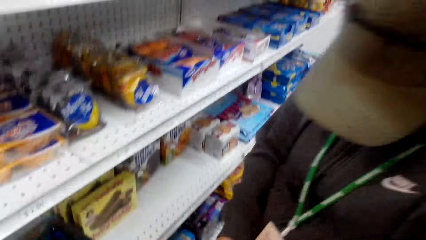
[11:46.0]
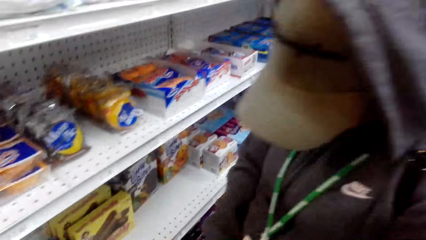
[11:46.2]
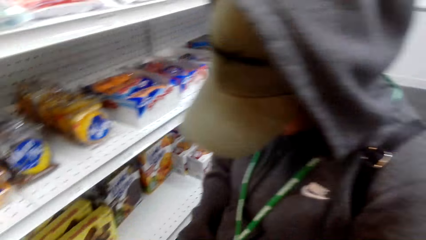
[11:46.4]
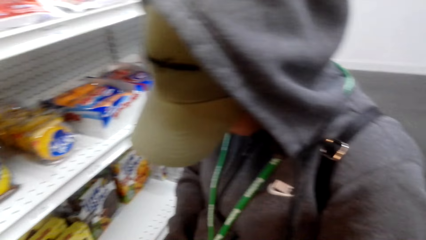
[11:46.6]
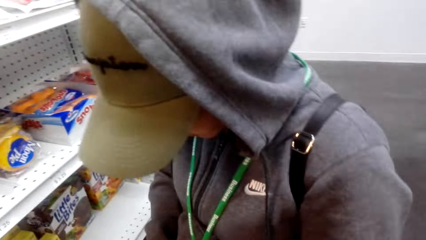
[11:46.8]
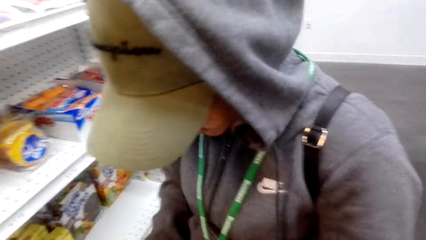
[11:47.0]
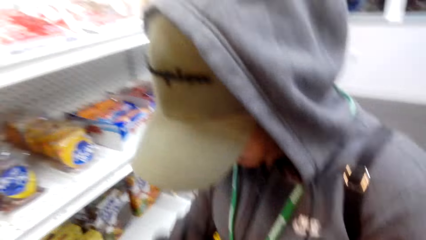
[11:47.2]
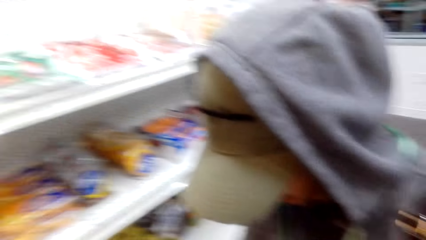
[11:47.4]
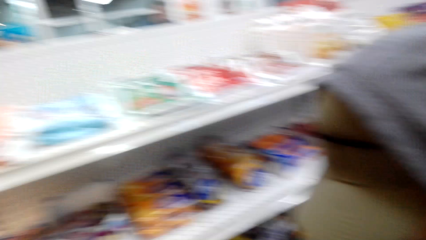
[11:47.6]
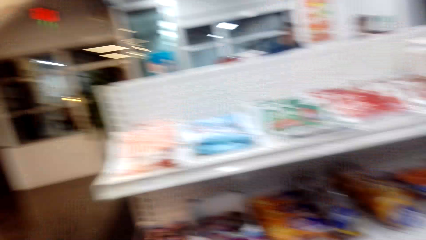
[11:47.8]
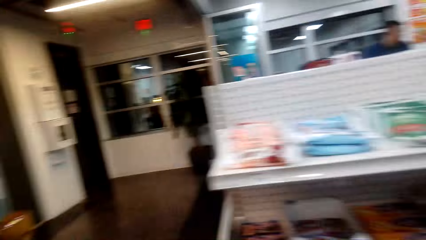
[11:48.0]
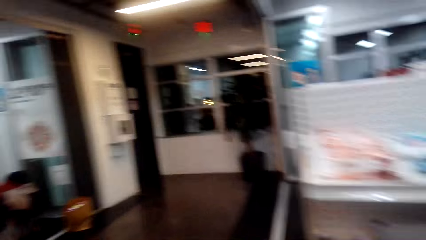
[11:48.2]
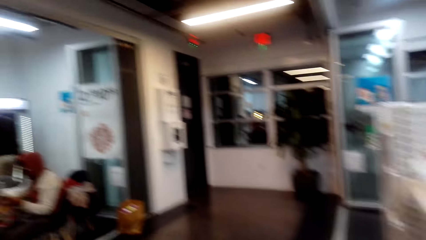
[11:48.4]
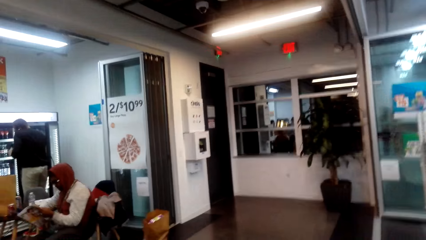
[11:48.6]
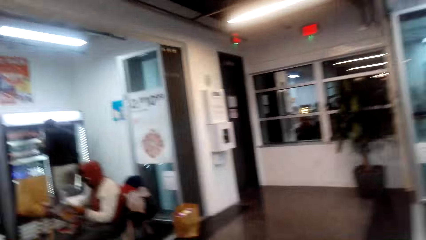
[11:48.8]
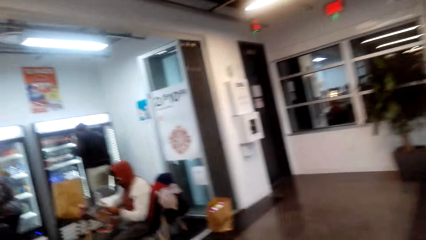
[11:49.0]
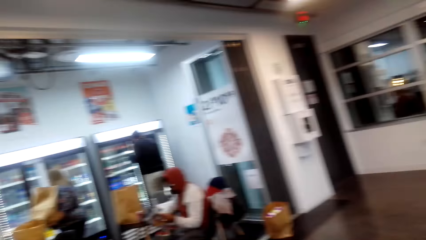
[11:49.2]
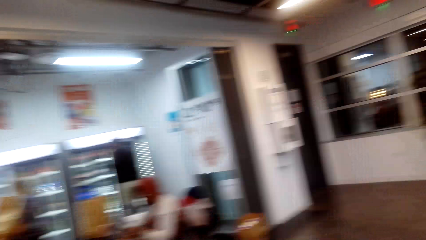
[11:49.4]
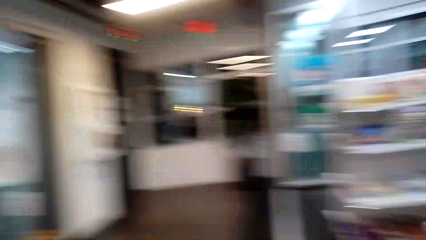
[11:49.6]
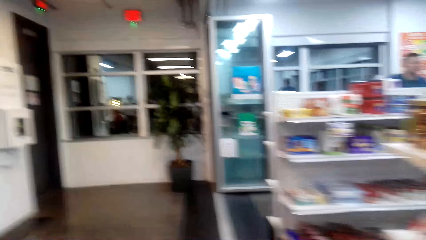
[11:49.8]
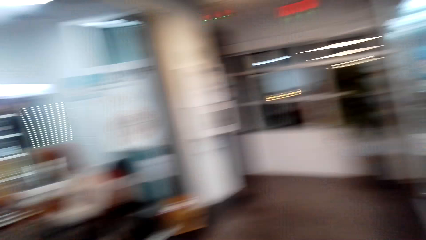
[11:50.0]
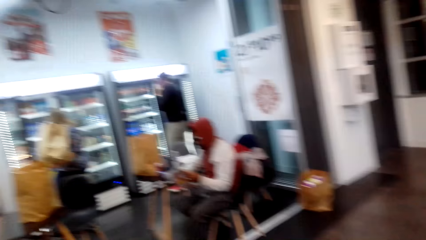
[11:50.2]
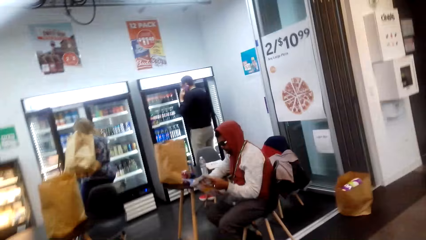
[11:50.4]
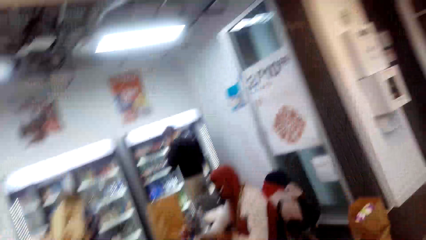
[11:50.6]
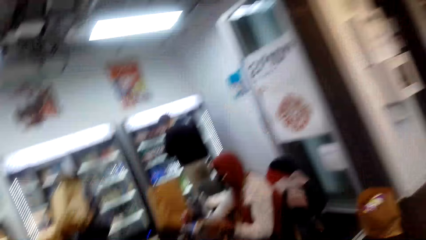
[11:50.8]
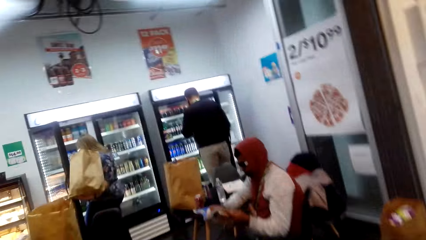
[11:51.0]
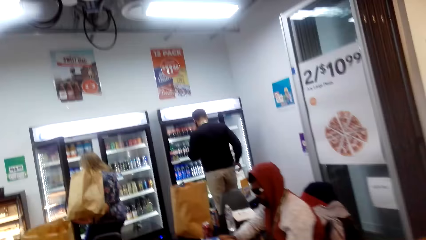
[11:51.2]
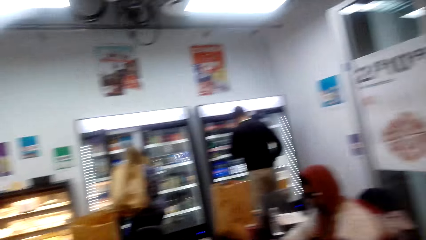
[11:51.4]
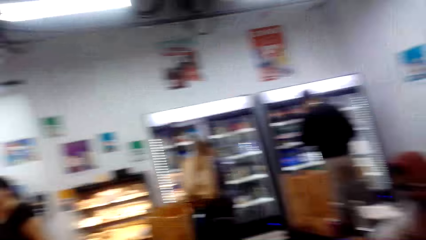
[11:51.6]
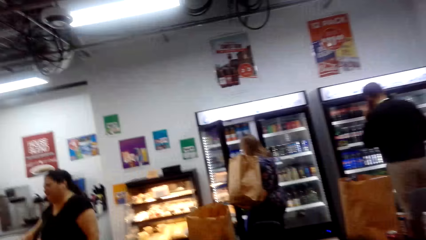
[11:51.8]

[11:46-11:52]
The camera wearer walks around the supermarket.

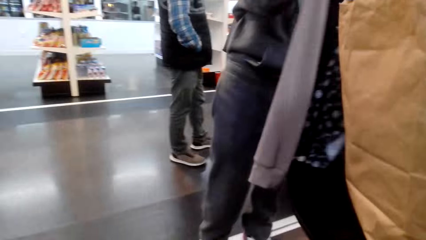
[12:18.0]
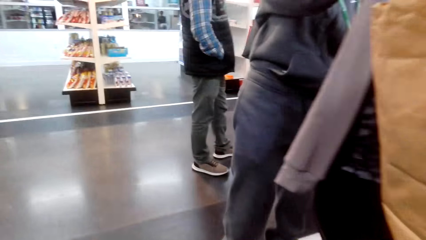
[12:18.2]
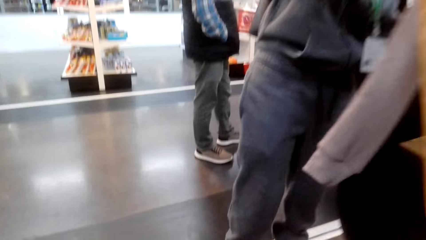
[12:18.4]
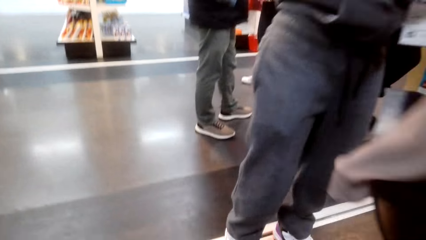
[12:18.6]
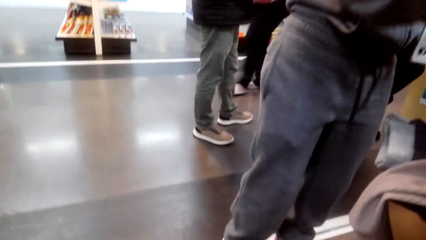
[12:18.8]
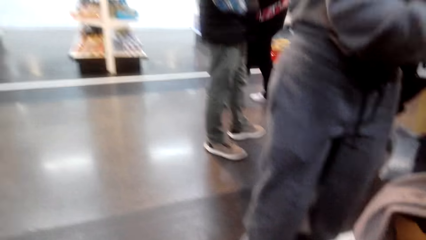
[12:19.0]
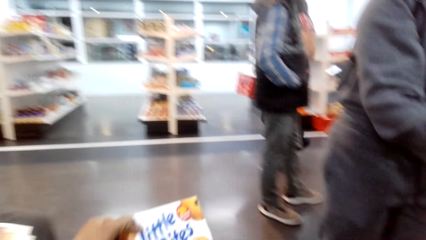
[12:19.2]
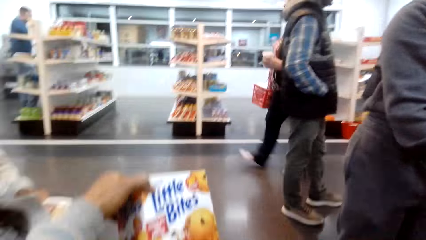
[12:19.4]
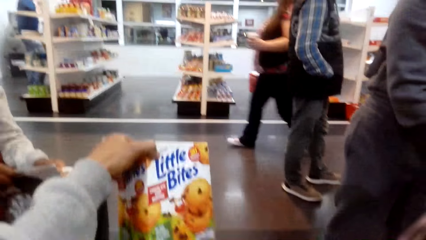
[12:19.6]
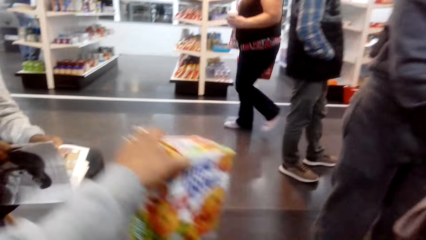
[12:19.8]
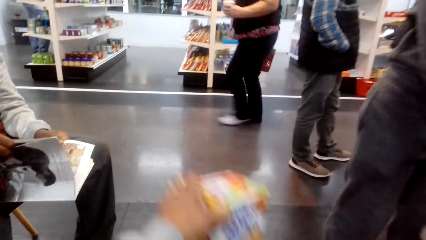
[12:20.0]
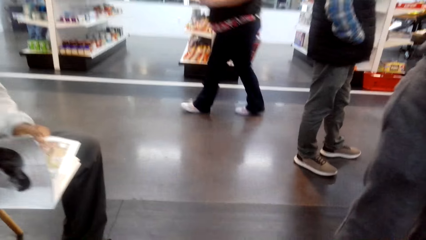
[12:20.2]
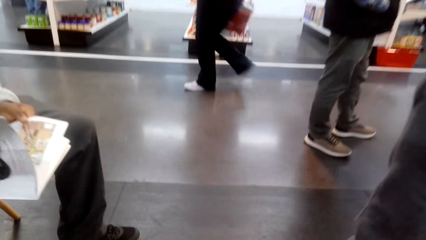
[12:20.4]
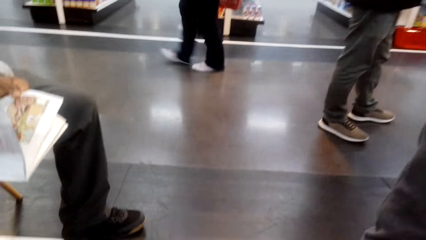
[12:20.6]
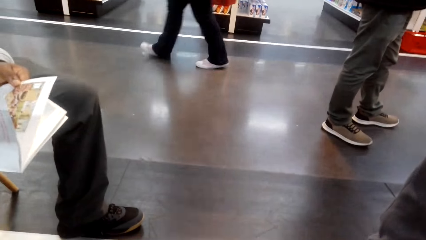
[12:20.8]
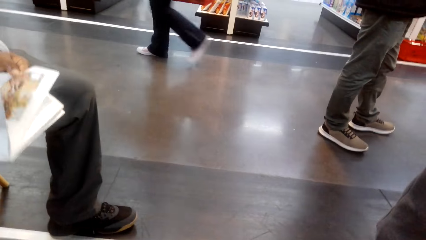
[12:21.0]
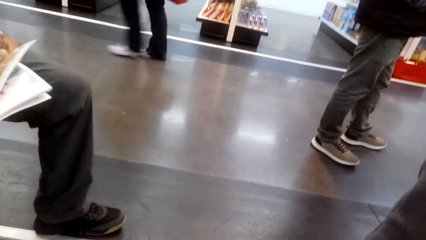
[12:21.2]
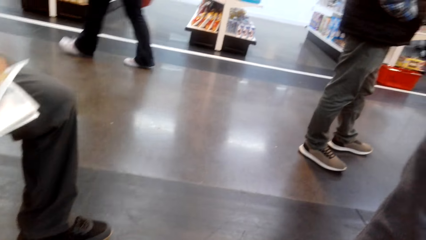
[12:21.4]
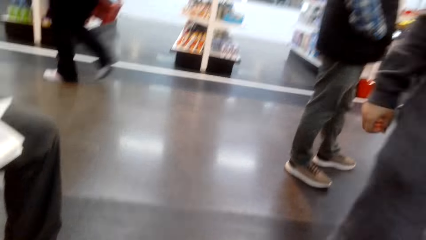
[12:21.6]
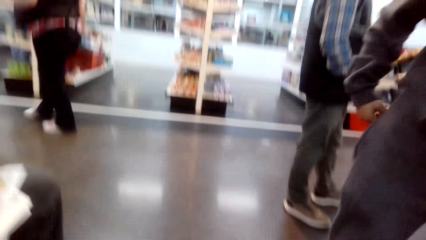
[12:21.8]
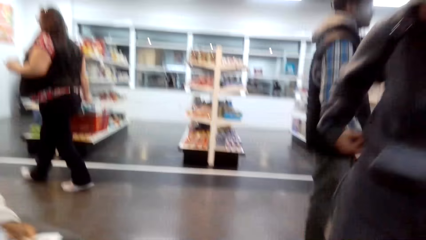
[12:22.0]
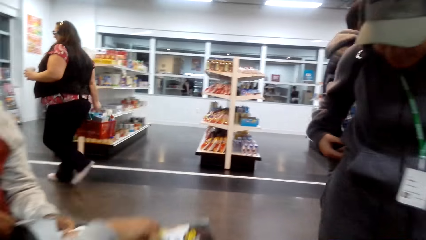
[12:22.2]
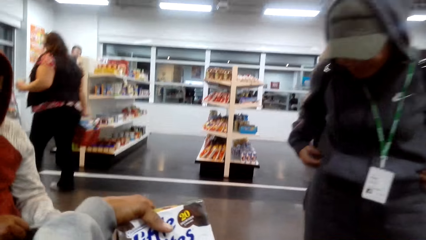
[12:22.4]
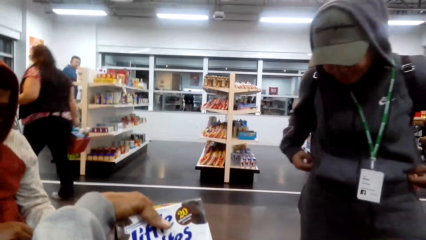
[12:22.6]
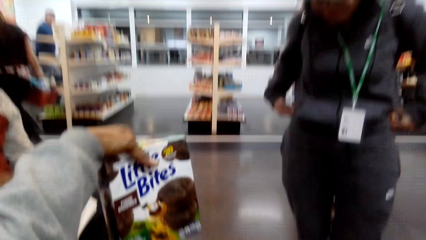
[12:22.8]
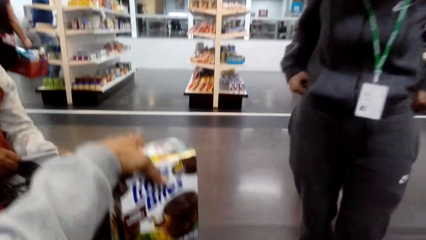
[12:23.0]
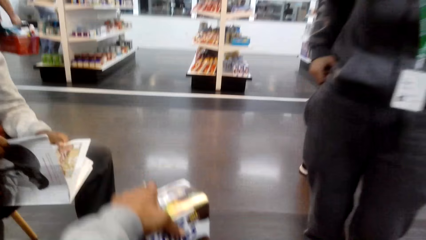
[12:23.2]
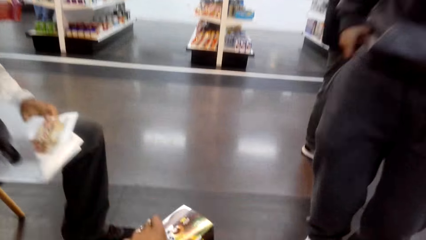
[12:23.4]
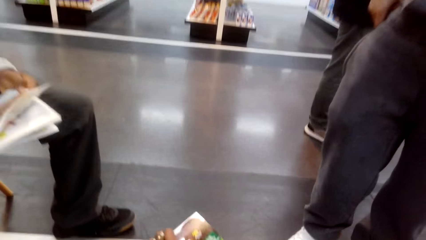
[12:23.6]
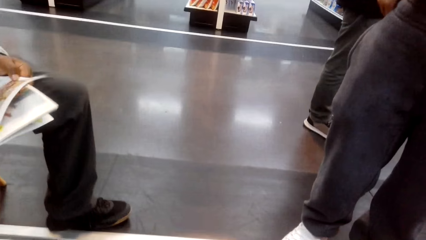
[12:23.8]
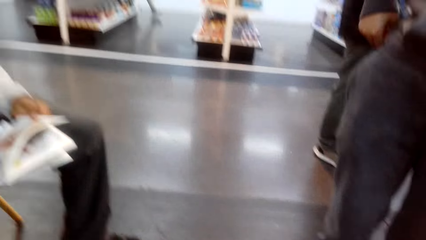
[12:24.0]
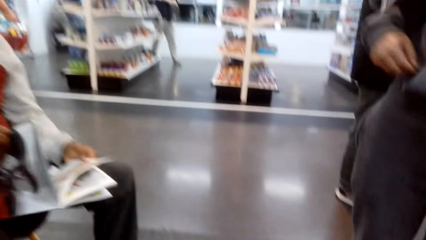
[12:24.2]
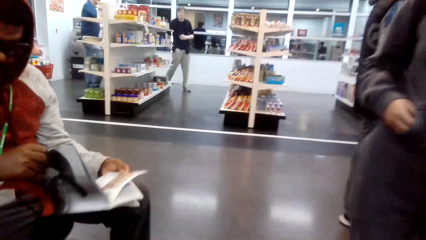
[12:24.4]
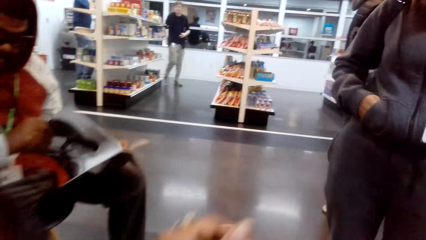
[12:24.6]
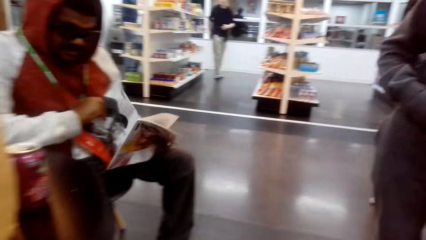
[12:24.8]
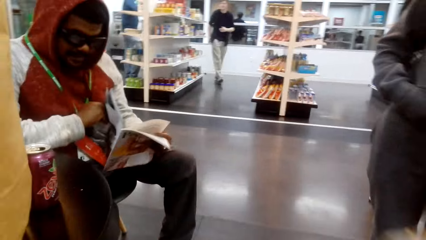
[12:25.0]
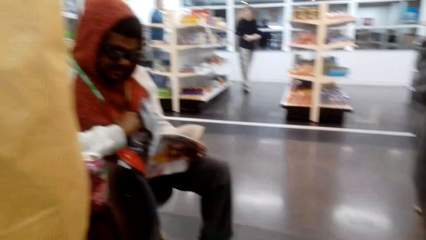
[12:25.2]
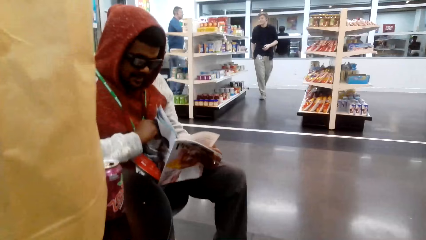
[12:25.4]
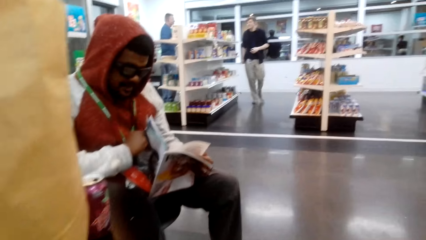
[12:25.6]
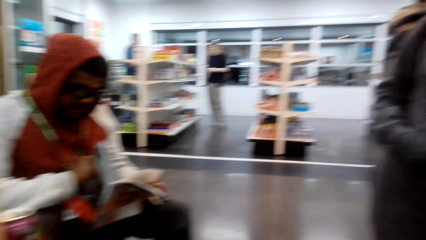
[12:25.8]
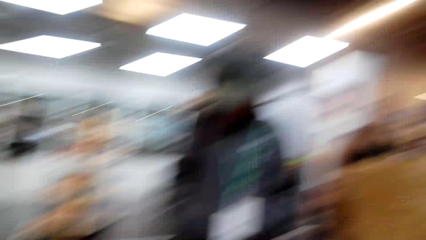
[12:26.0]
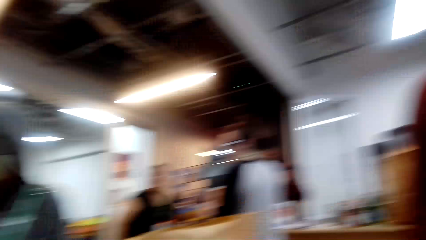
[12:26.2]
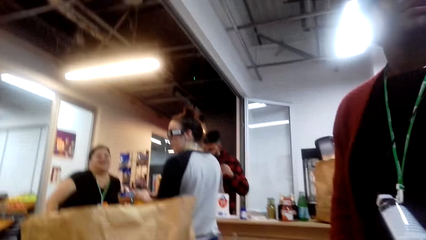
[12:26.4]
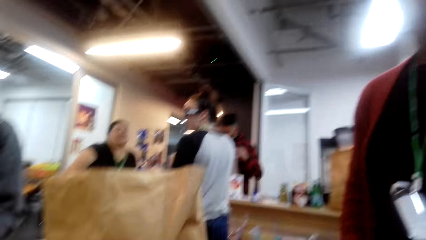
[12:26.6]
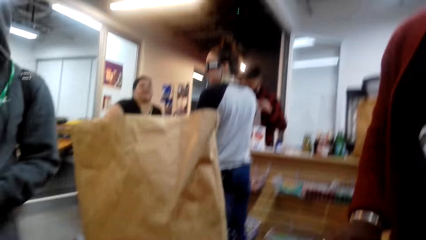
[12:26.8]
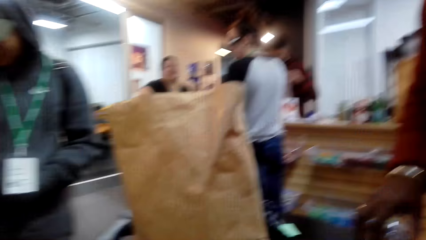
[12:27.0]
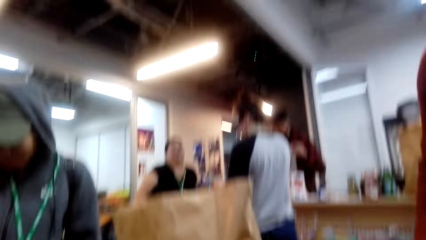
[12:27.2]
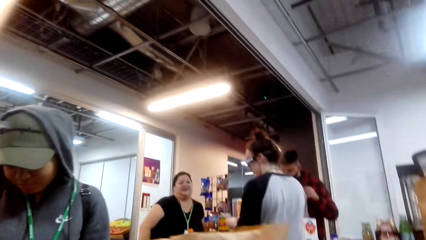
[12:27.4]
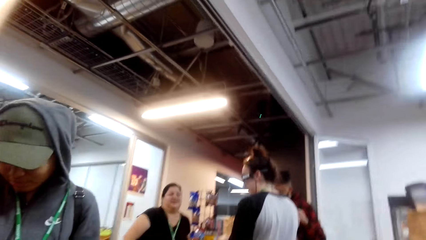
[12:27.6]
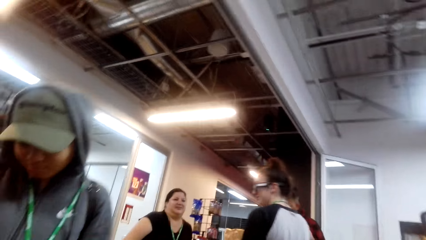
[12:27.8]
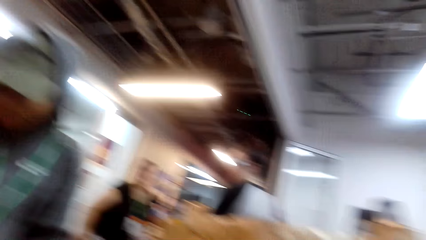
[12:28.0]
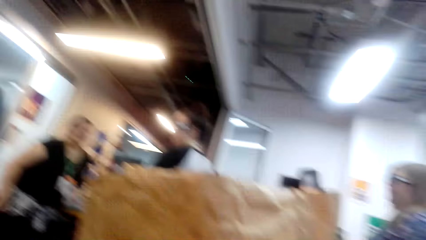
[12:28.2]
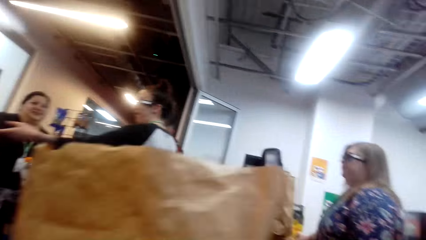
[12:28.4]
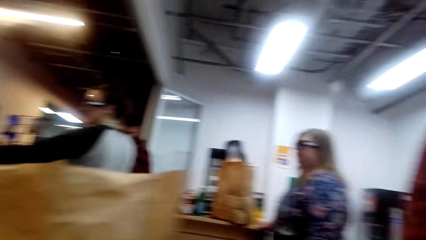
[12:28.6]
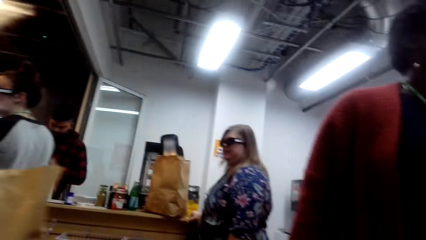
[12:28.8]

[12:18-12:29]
The camera wearer lifts an item. He holds the little bites with his left hand. He lifts the item again. He converses with a person. He looks around the supermarket.
